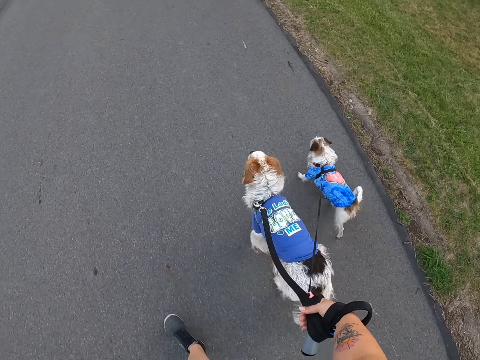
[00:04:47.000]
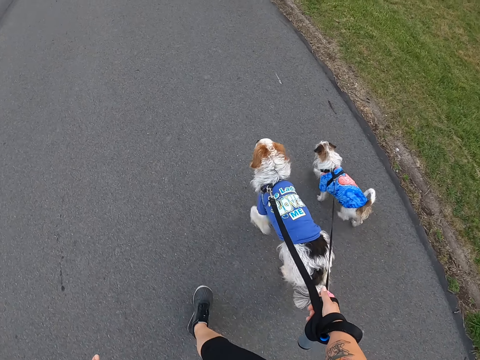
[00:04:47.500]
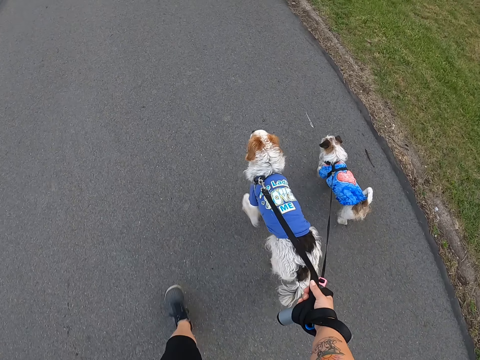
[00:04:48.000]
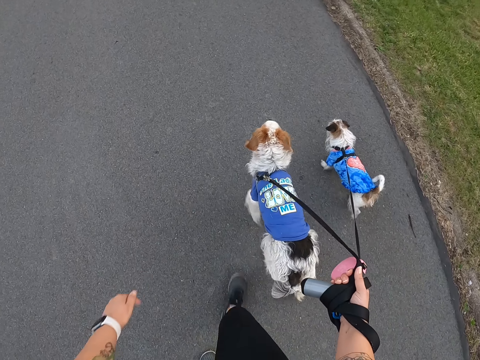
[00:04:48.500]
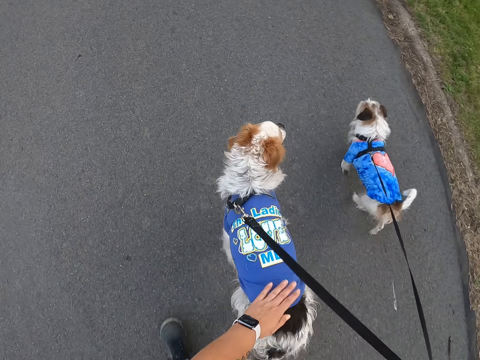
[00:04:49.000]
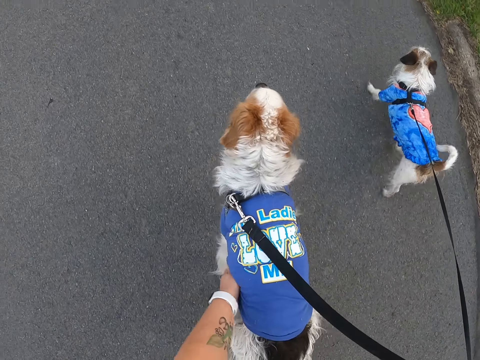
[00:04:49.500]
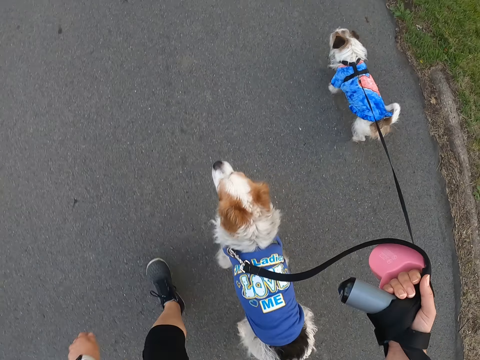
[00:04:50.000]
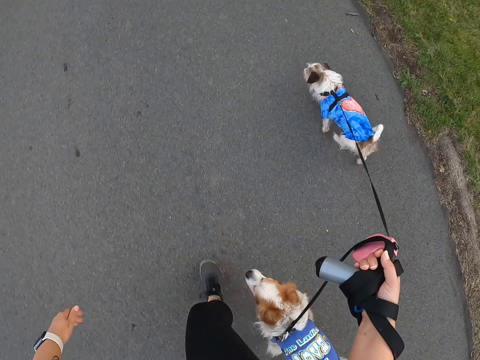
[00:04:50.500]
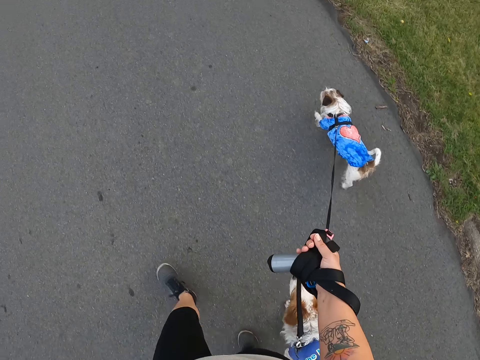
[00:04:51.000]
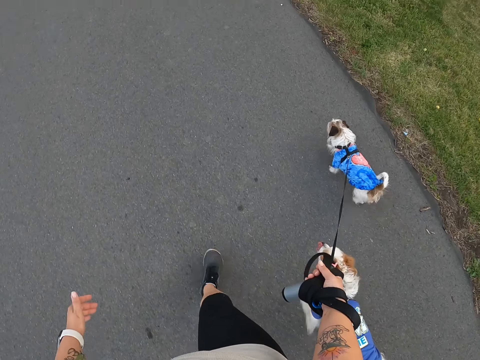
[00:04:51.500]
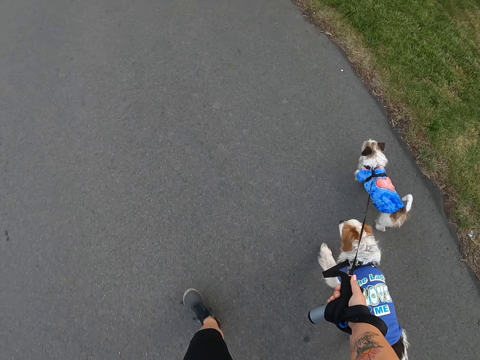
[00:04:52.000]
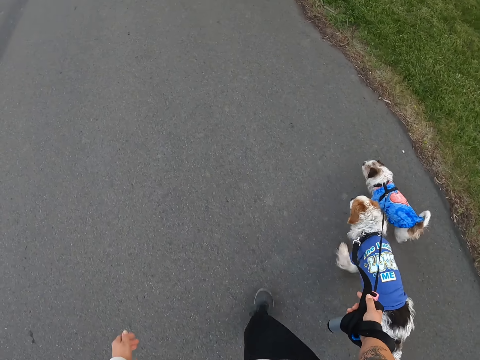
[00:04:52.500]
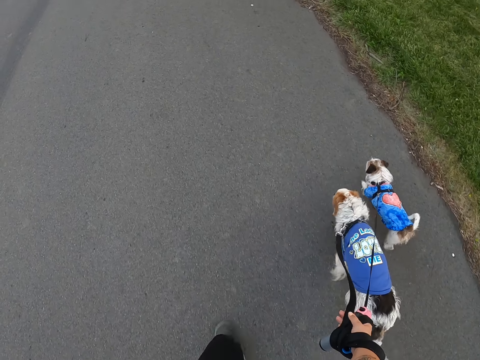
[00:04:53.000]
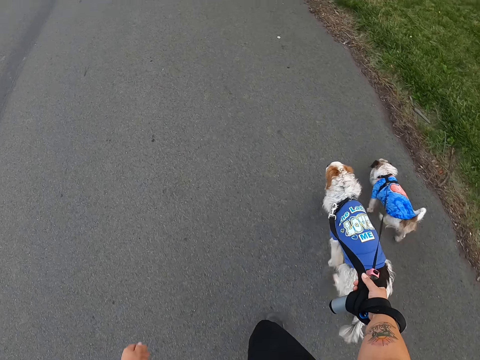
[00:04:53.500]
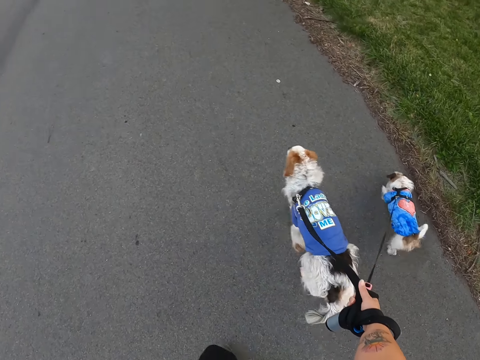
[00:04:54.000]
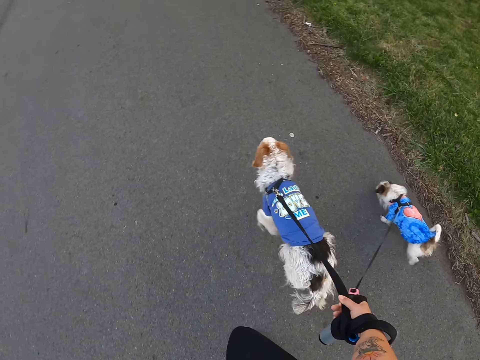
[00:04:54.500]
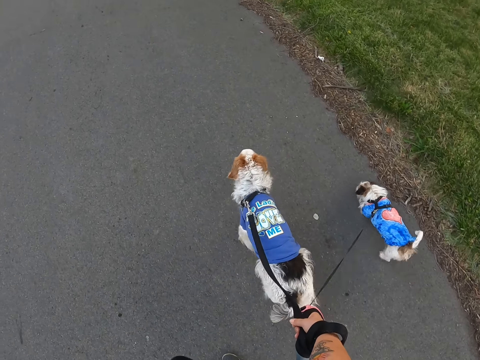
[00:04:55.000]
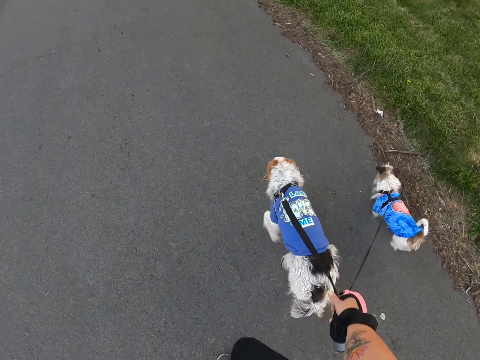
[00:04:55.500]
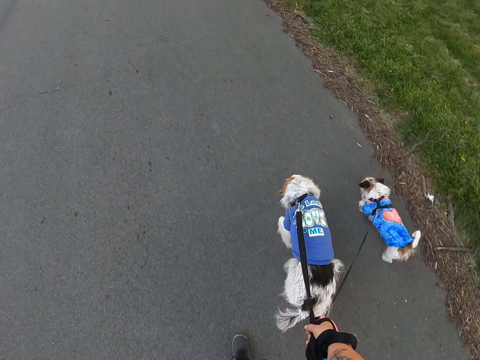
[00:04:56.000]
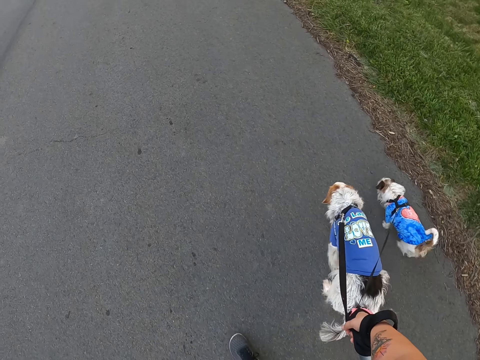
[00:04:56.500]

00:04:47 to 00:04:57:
The camera wearer wipes the dog coat with her hand. She pats the dog and pulls her hand off the dog coat. She walks along the road holding the dogs.

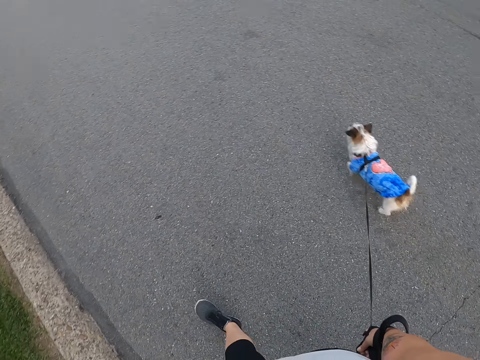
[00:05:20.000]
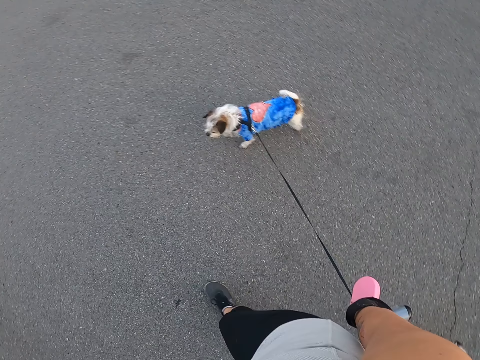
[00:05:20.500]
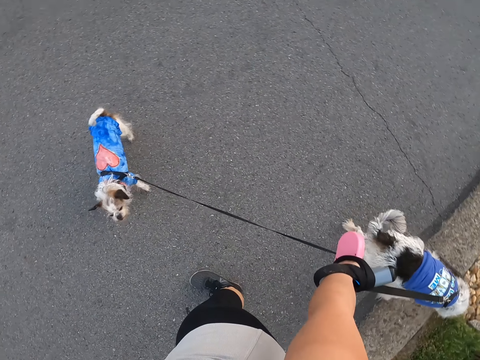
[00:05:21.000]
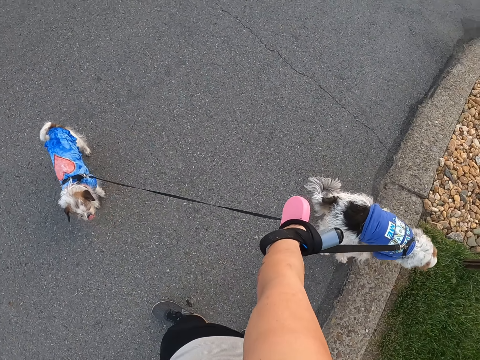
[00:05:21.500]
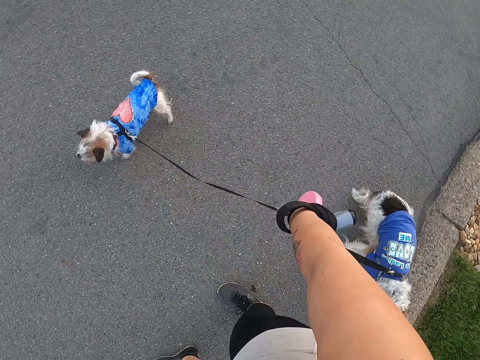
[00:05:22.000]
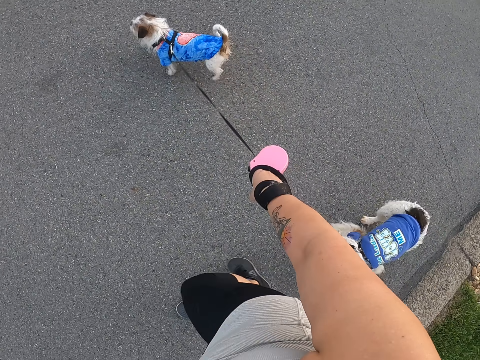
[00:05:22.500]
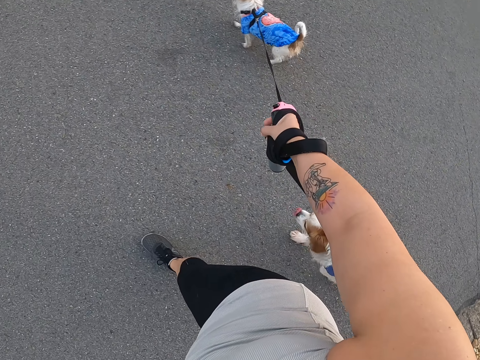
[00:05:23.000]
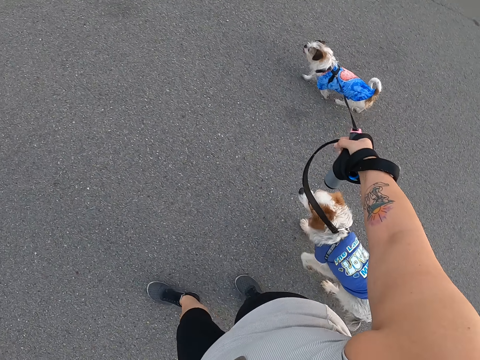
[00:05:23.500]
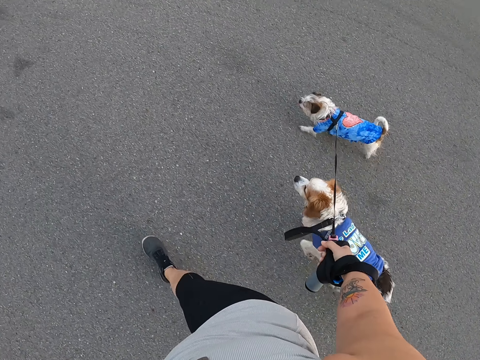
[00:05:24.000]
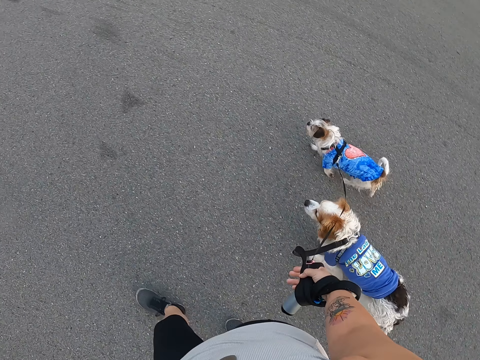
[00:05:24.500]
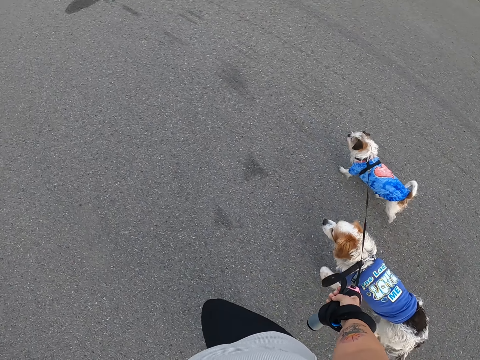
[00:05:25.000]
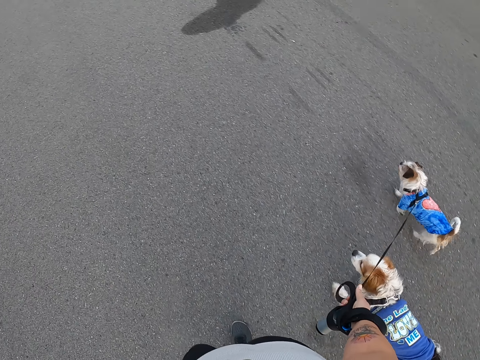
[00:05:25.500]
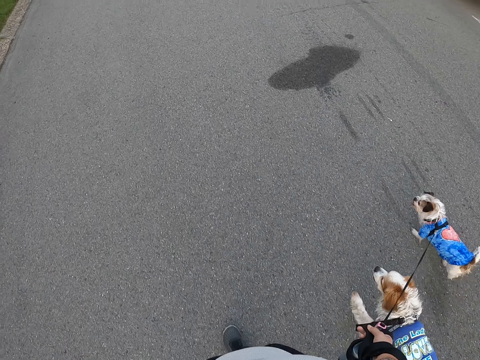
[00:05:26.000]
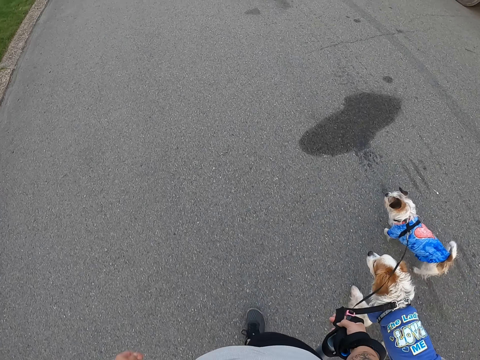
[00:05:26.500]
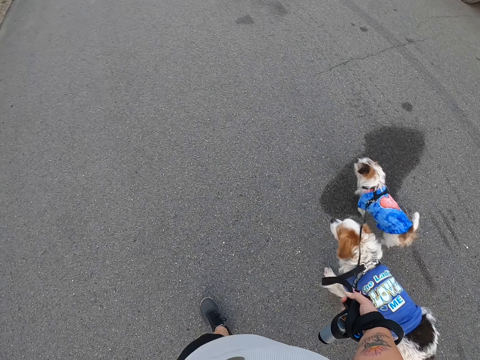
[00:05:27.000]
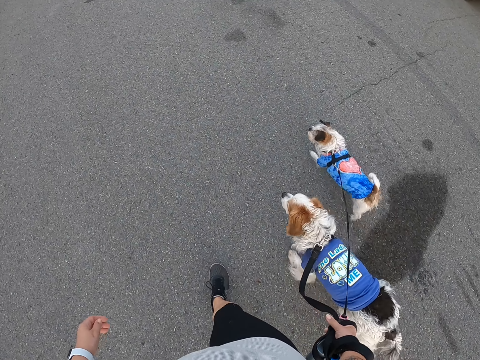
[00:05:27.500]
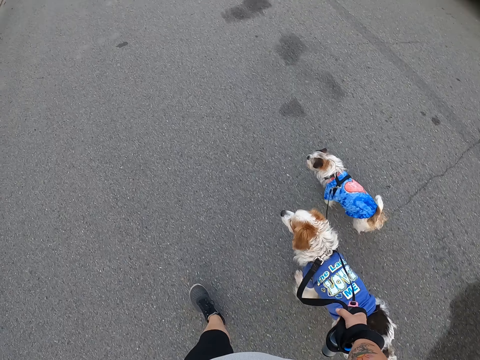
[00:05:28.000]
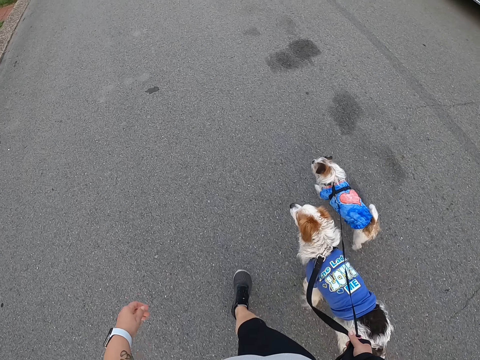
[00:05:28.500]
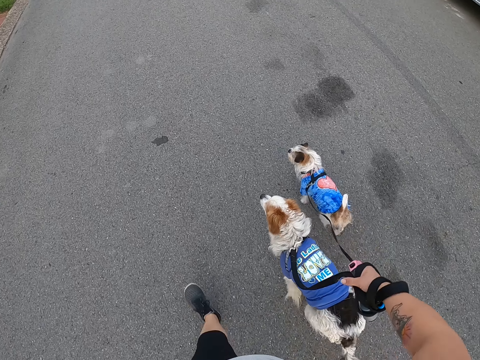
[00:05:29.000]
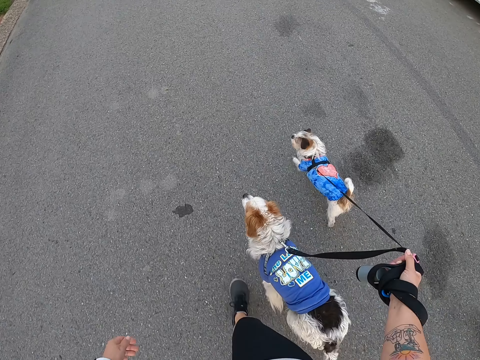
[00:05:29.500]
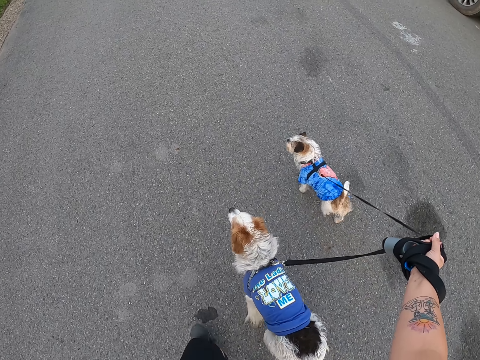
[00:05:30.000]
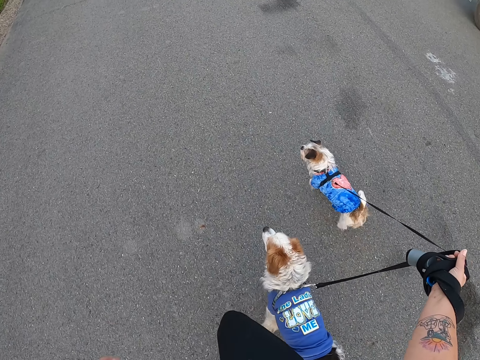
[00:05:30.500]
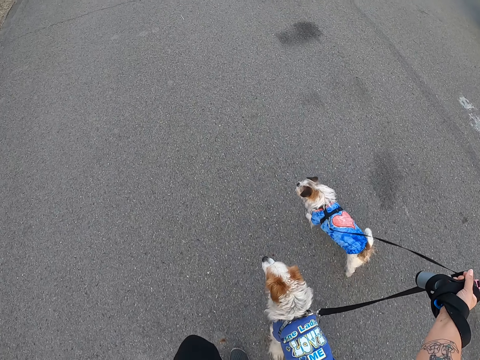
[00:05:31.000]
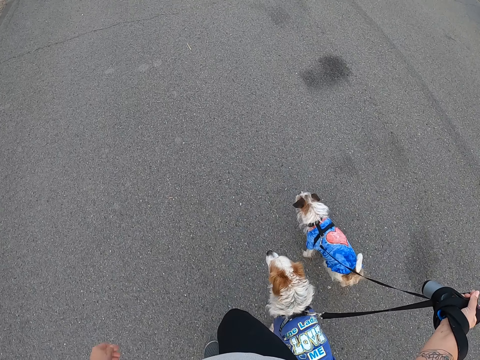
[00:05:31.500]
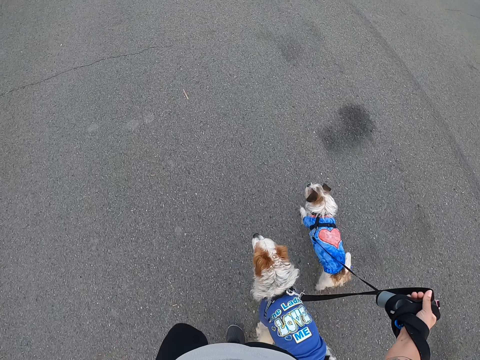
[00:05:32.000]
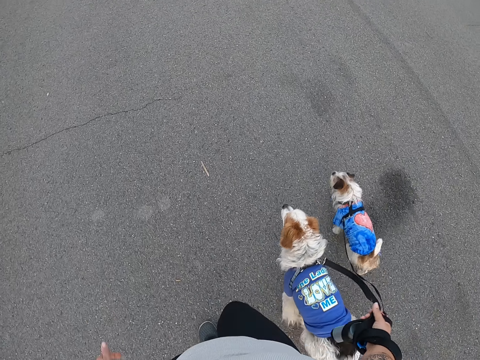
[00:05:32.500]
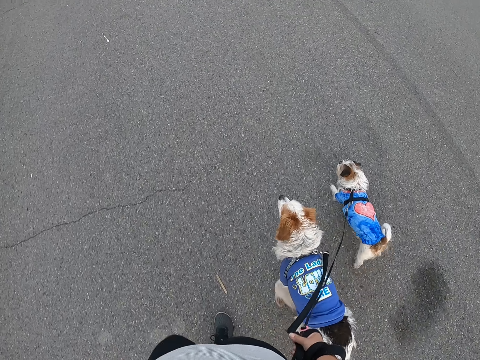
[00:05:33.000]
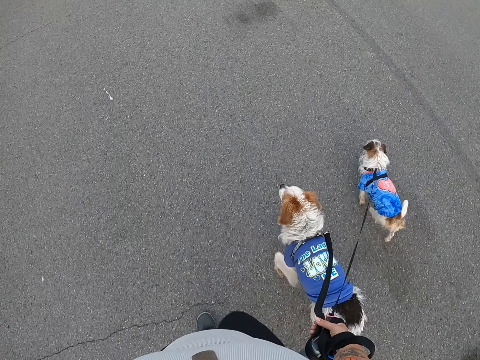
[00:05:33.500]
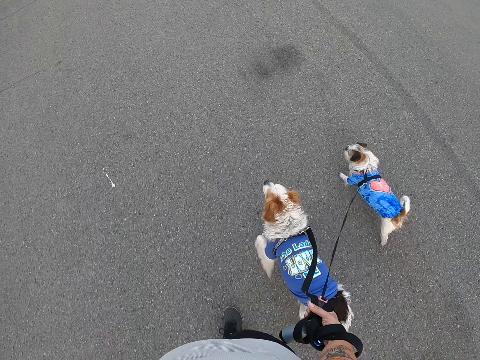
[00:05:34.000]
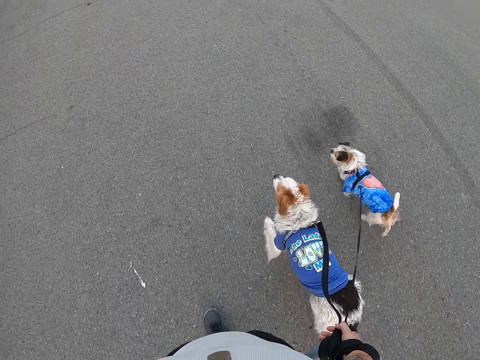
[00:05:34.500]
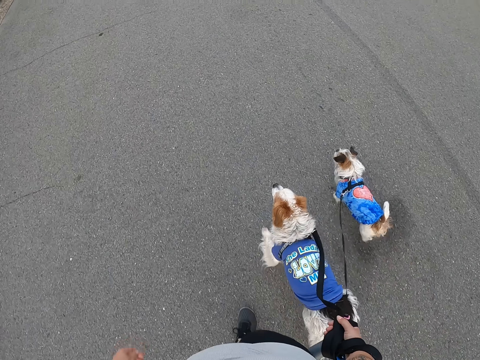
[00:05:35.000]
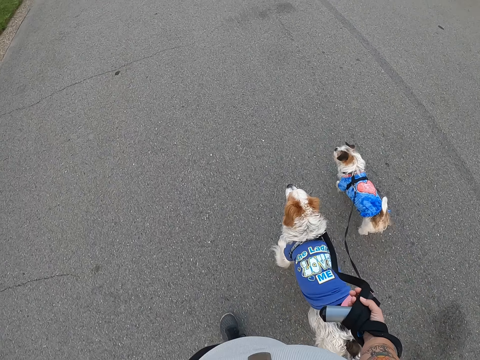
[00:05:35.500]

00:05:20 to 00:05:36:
The camera wearer stands on the road. They pull the dogs. They walk along the road holding the dogs. They adjust the dogs' leashes. They walk along the road holding the dogs.
